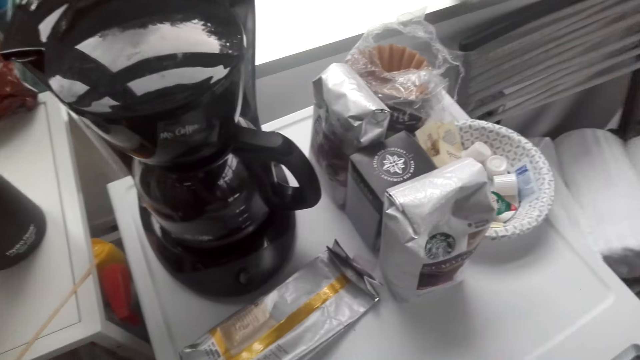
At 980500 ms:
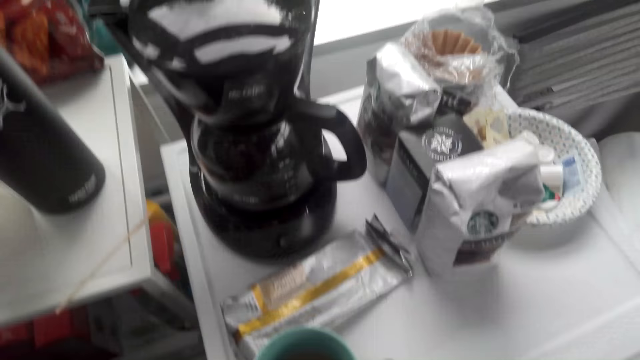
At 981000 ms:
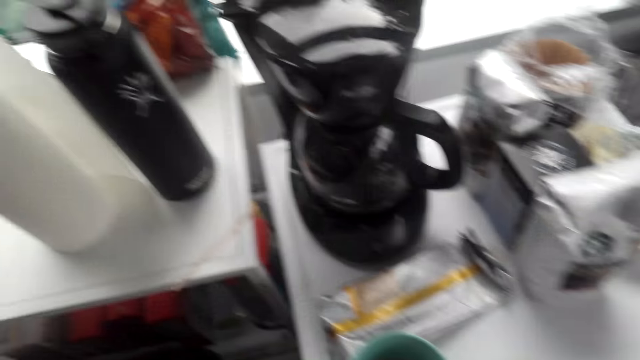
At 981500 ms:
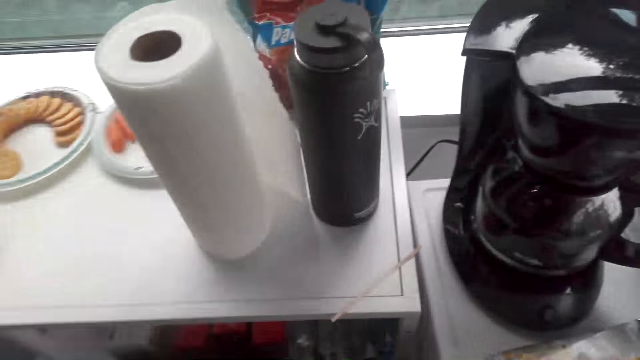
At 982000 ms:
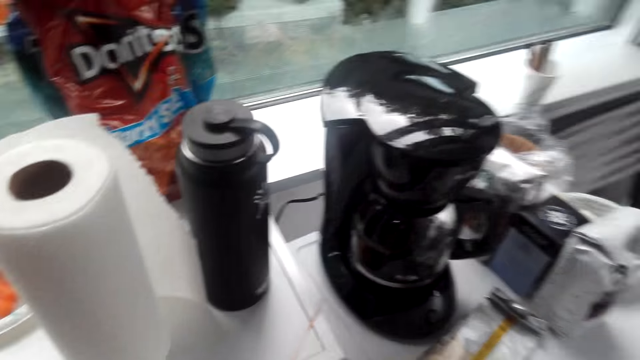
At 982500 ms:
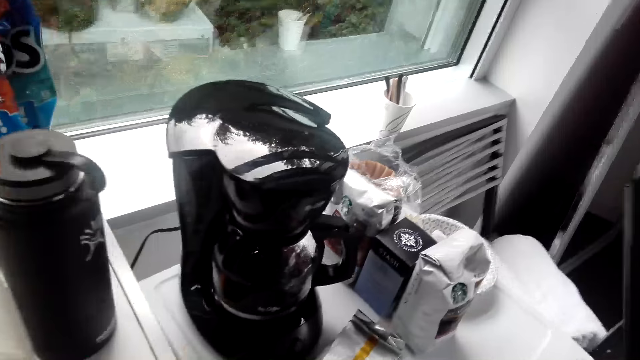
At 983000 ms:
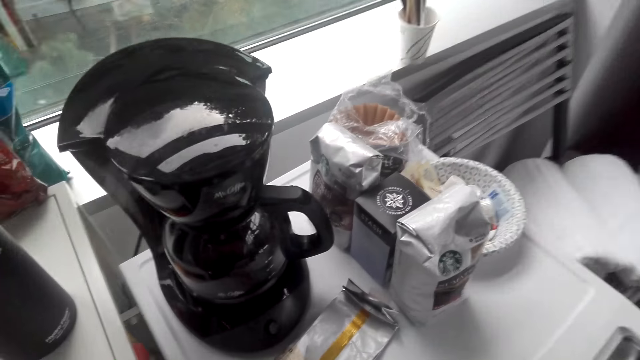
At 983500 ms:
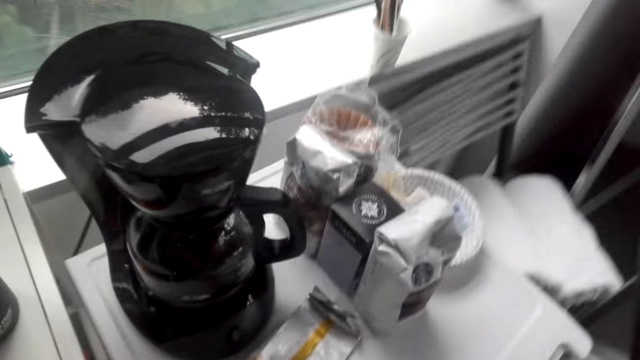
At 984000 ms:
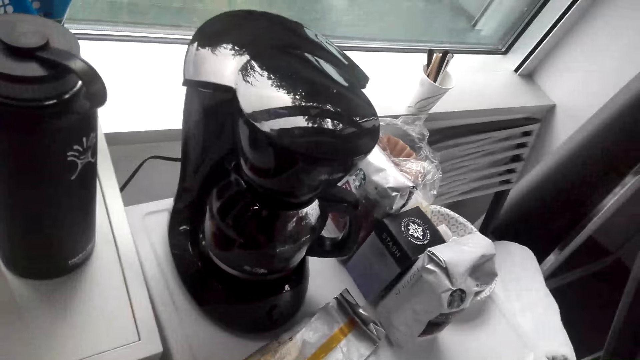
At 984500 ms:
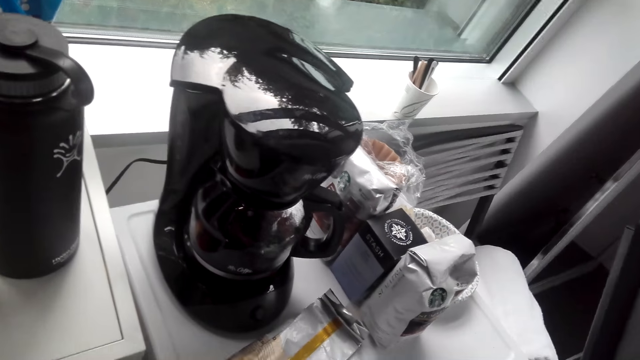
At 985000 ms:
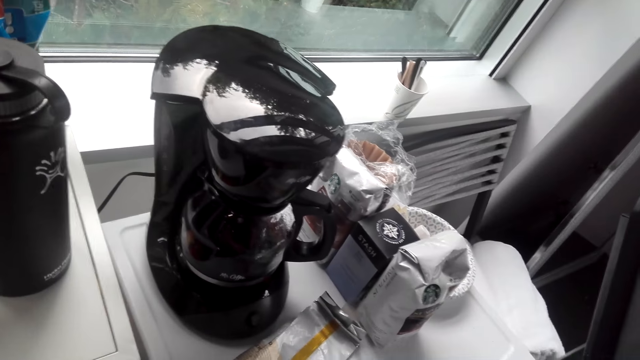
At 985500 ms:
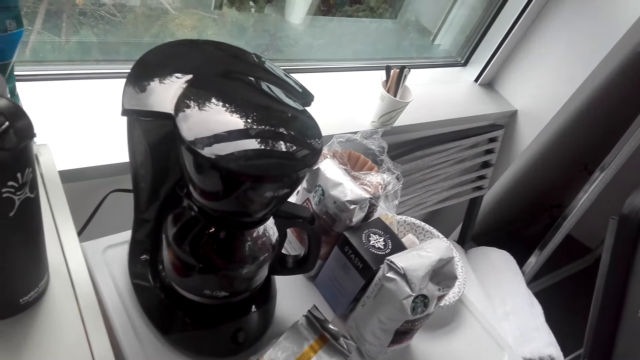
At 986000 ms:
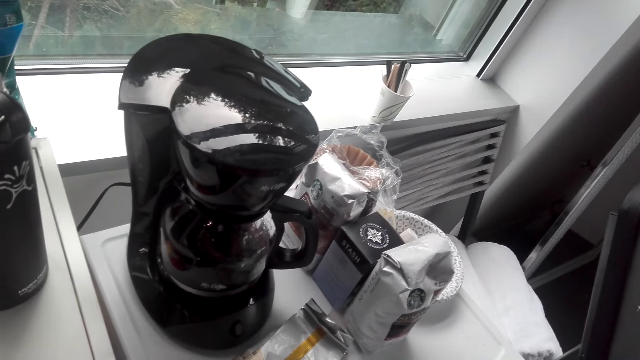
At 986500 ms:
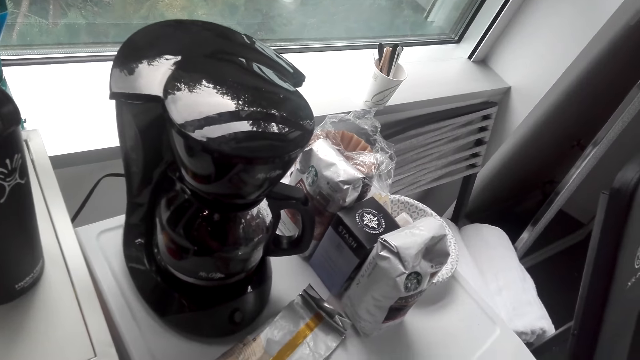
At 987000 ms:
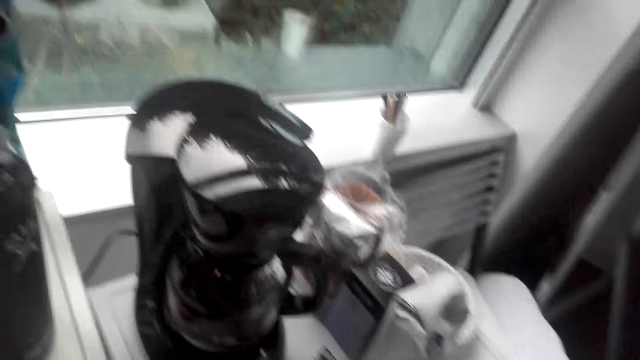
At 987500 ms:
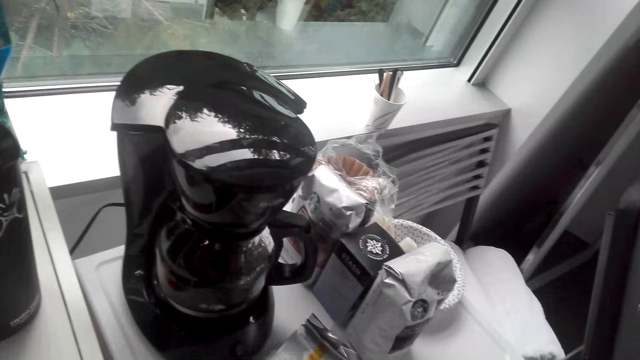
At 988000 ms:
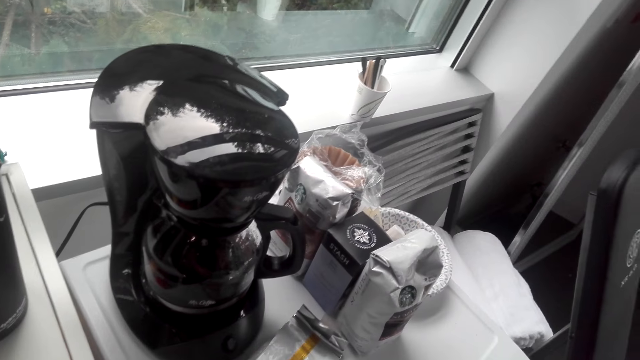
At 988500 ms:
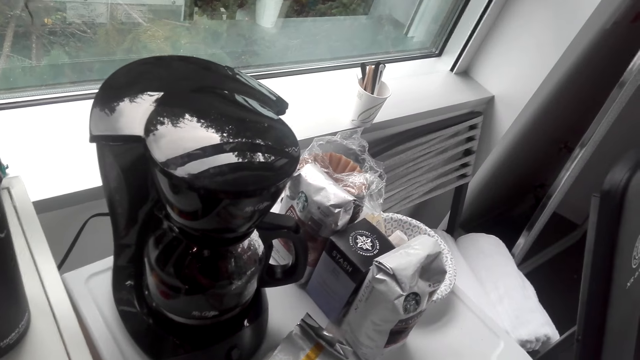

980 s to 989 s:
The camera wearer interacts with a lady.

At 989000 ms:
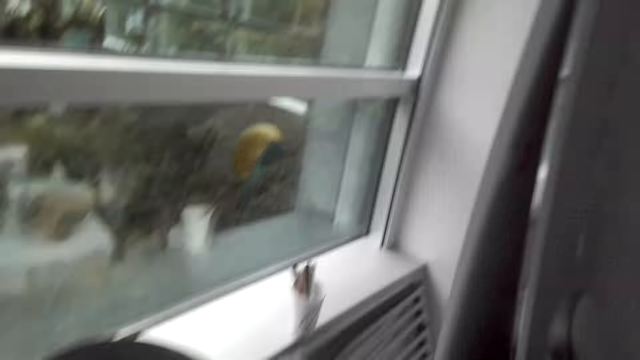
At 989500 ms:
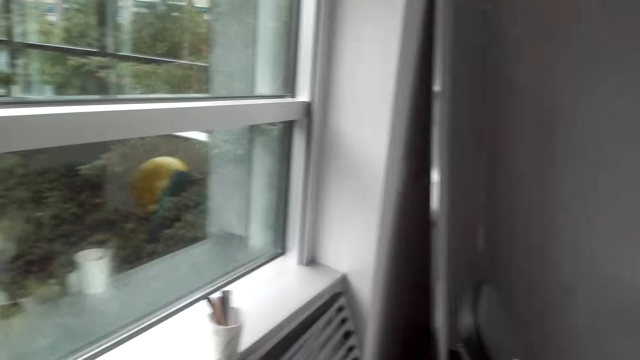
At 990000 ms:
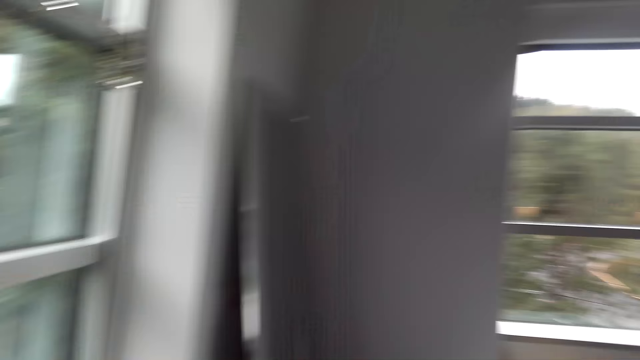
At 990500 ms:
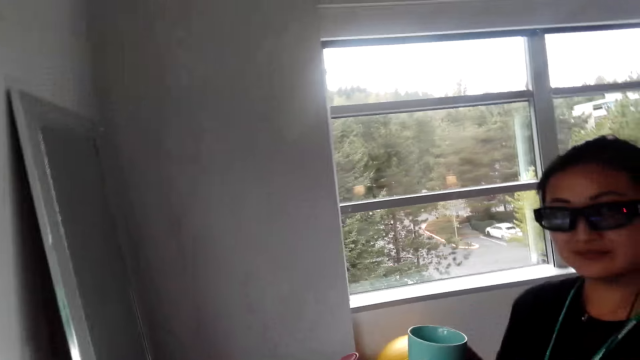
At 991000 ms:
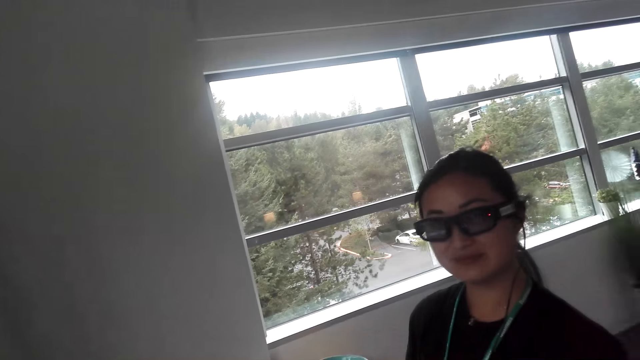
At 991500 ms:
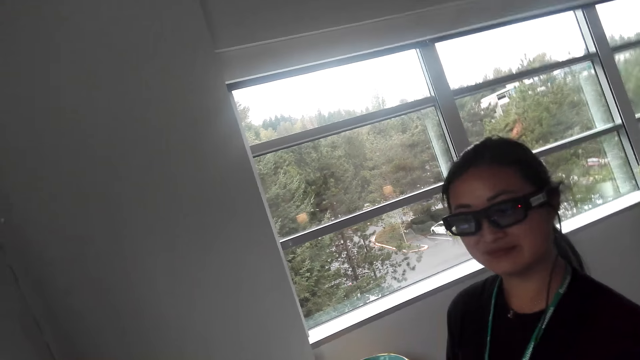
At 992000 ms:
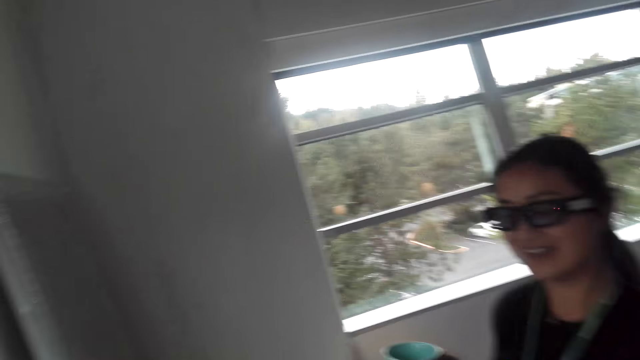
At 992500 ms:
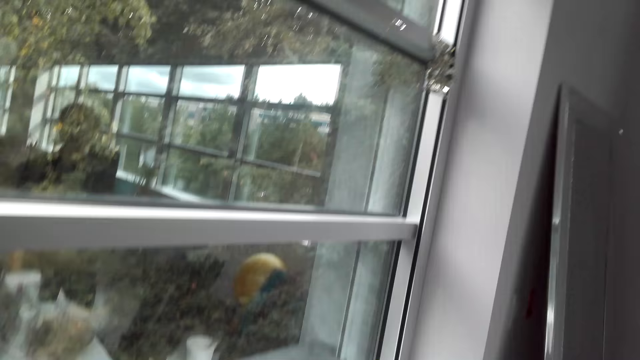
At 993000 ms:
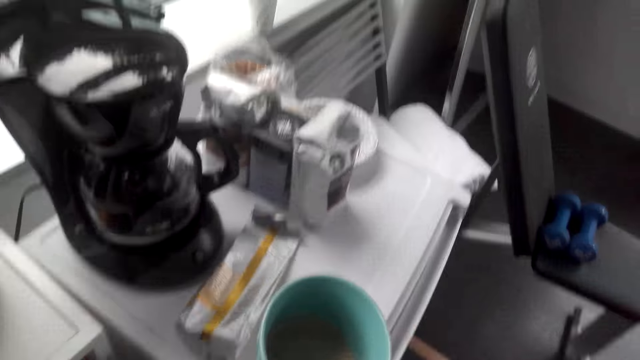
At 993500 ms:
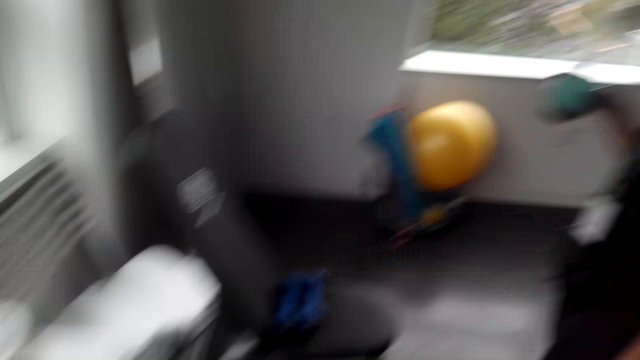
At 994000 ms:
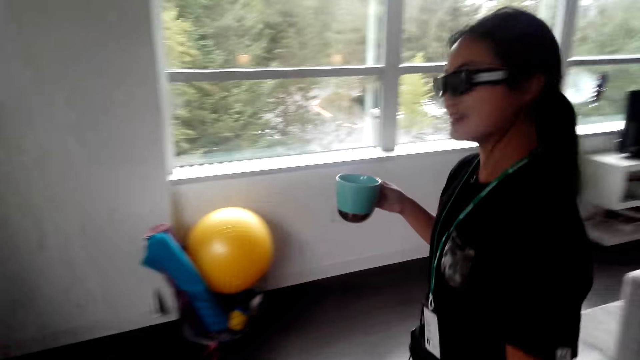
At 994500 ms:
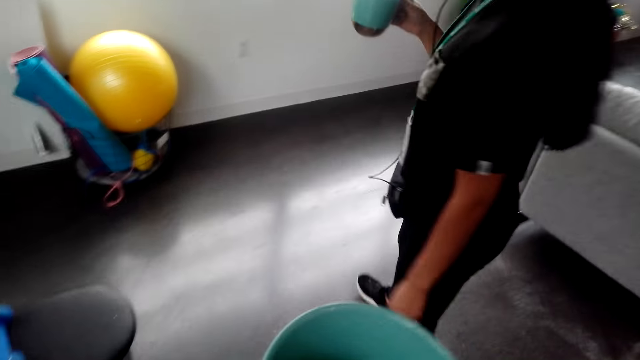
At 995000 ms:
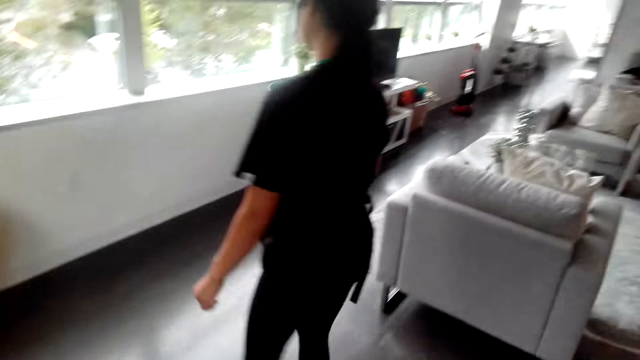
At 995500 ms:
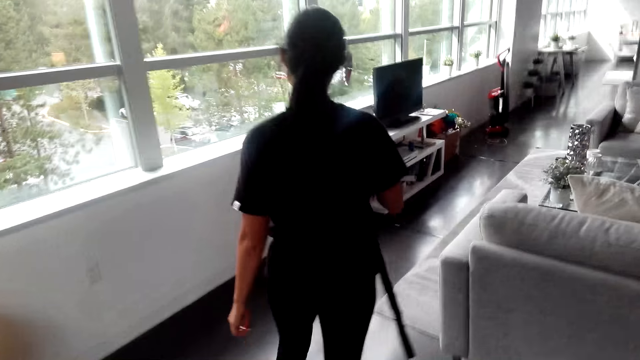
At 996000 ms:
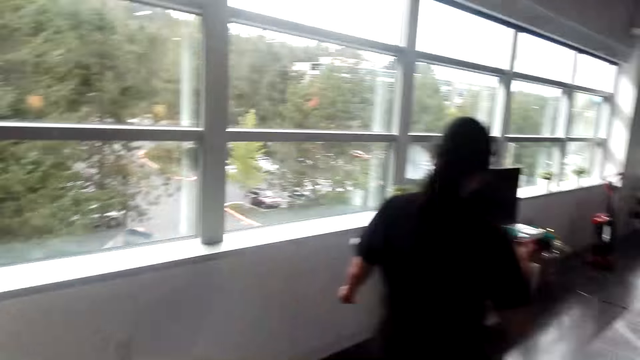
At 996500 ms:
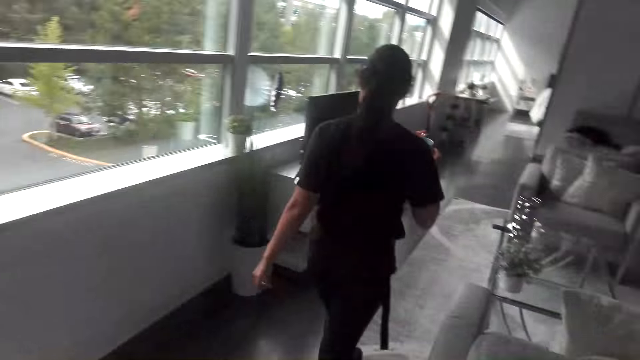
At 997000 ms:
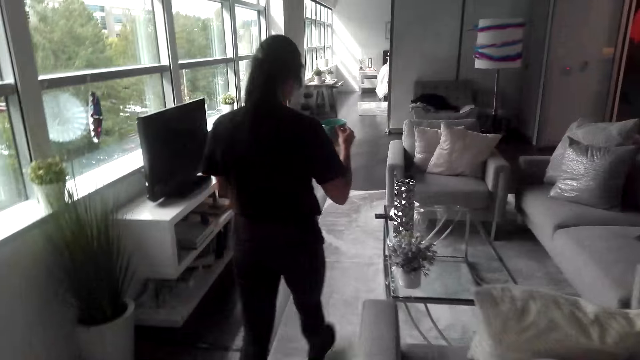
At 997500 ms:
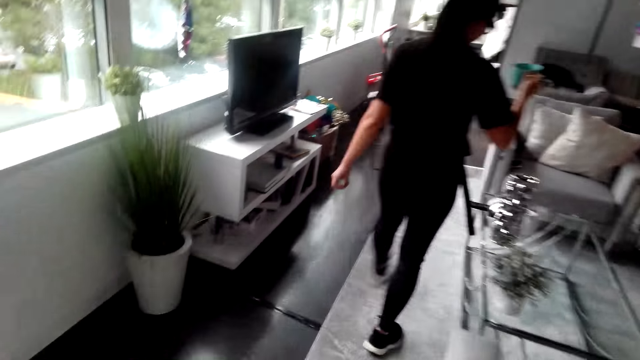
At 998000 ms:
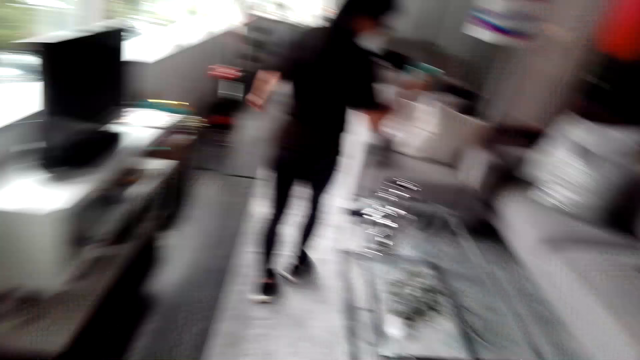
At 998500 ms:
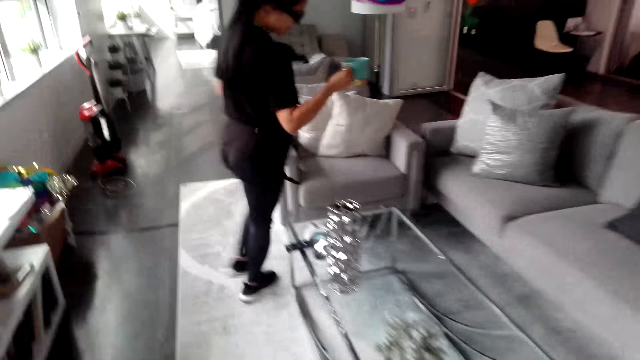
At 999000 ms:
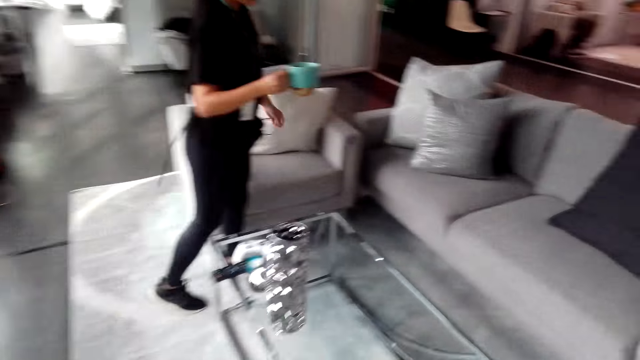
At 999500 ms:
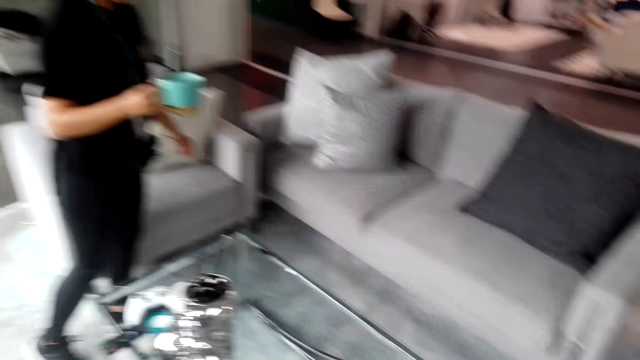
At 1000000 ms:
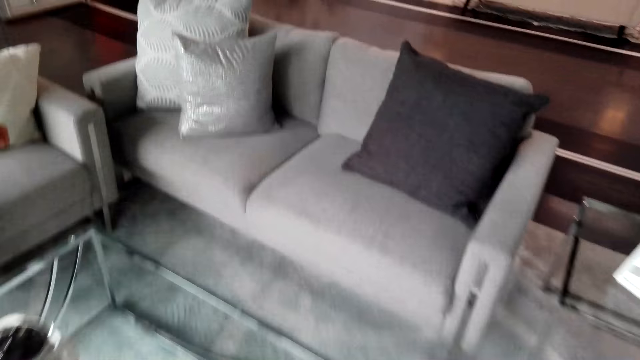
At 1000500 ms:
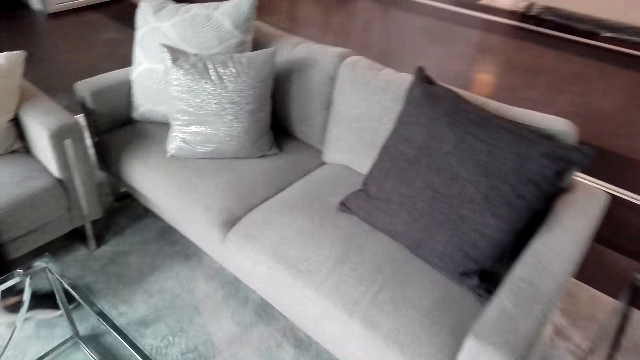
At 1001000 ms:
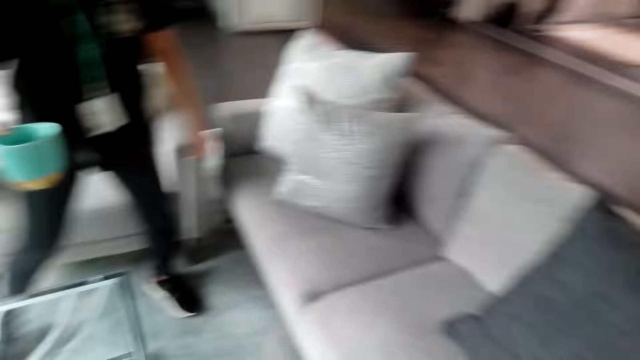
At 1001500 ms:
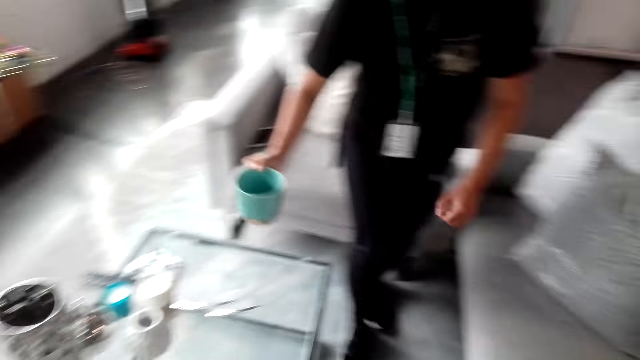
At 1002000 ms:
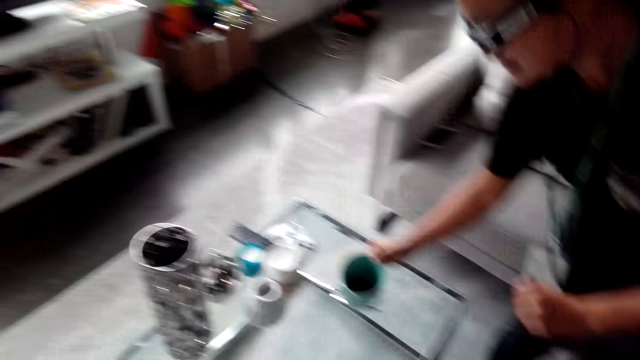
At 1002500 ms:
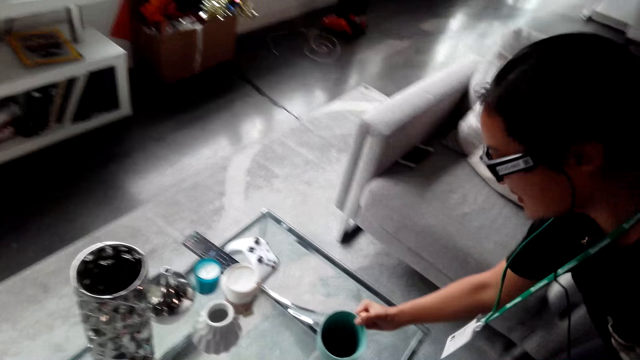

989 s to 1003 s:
The camera wearer interacts with a lady. The lady walks in the room. The camera wearer moves around. The lady puts a mug on the table.
